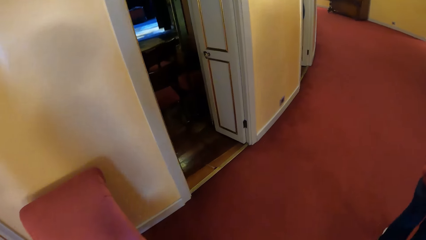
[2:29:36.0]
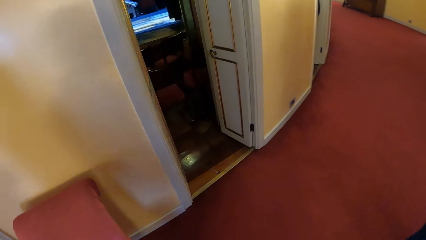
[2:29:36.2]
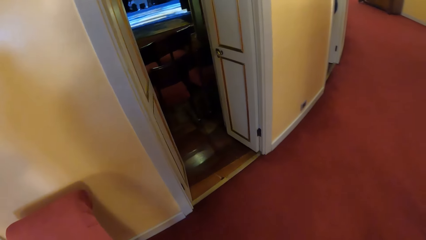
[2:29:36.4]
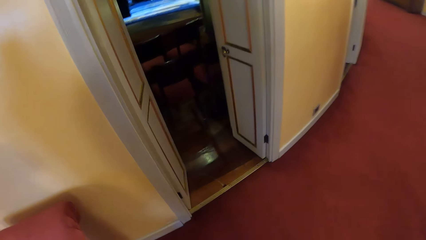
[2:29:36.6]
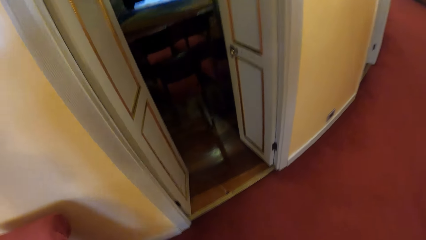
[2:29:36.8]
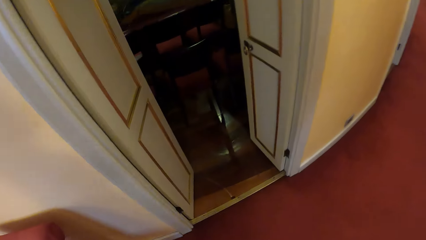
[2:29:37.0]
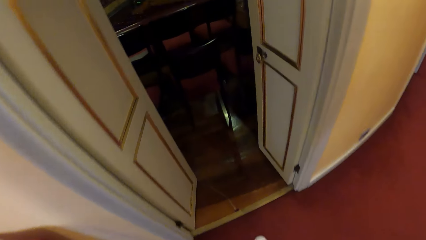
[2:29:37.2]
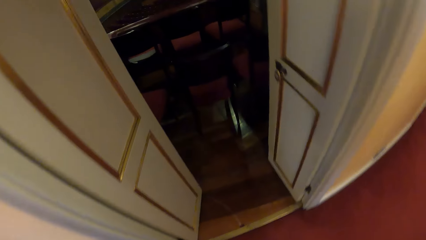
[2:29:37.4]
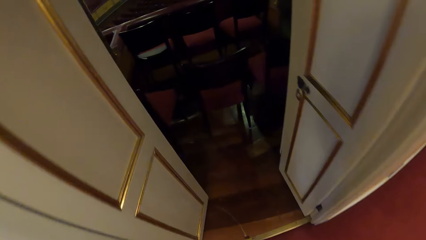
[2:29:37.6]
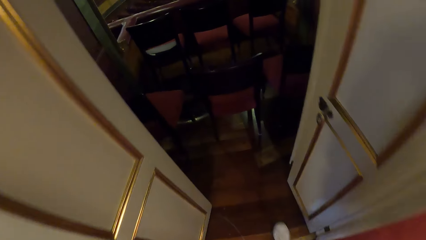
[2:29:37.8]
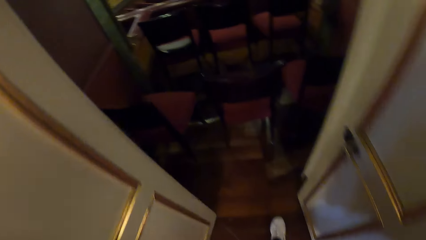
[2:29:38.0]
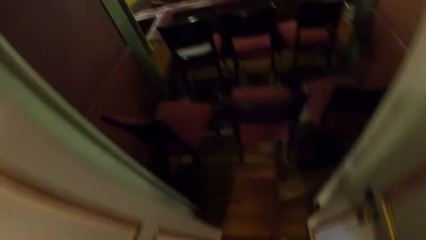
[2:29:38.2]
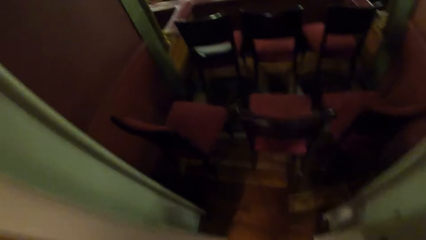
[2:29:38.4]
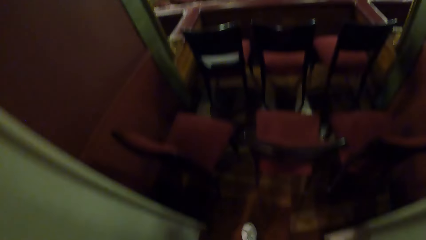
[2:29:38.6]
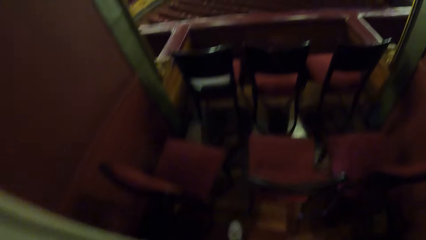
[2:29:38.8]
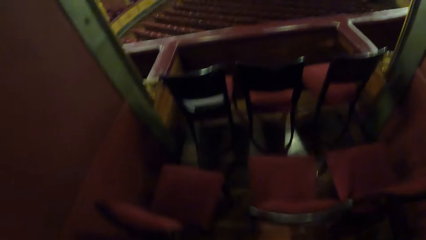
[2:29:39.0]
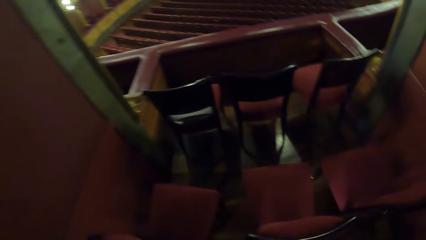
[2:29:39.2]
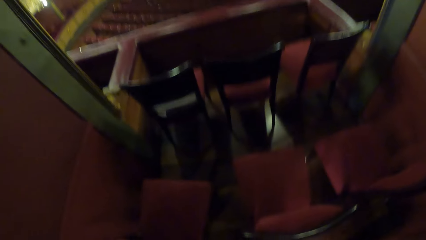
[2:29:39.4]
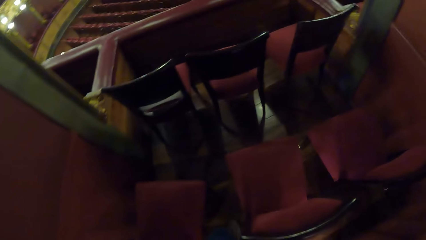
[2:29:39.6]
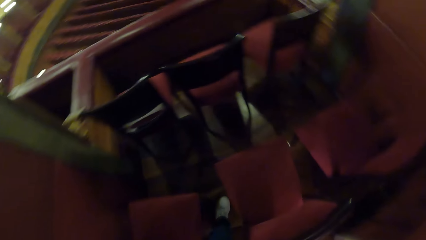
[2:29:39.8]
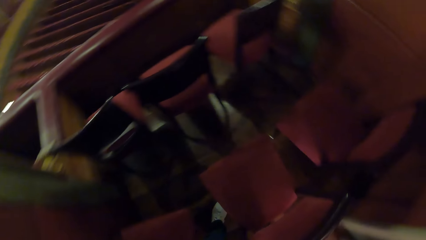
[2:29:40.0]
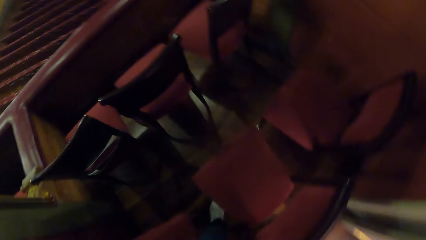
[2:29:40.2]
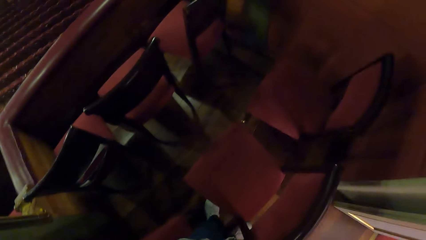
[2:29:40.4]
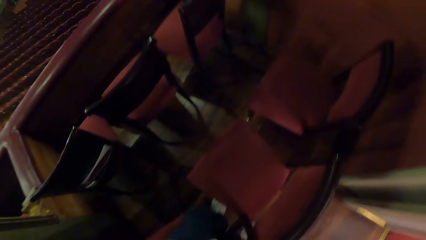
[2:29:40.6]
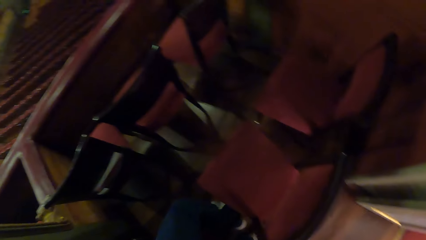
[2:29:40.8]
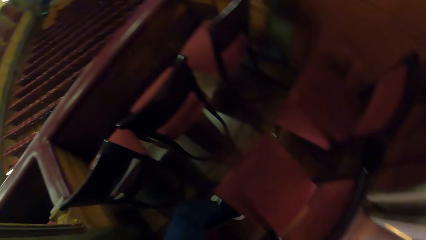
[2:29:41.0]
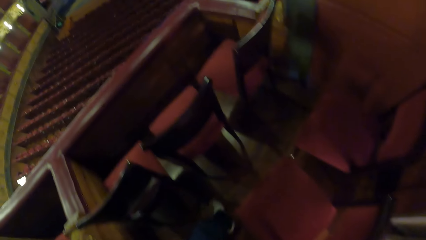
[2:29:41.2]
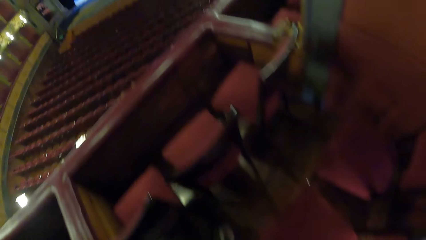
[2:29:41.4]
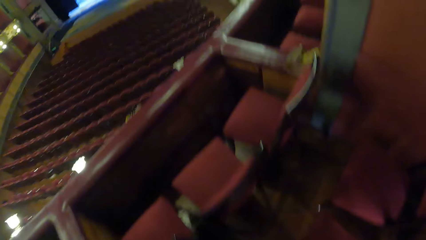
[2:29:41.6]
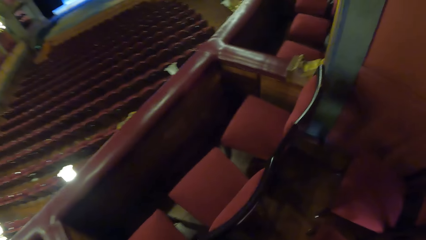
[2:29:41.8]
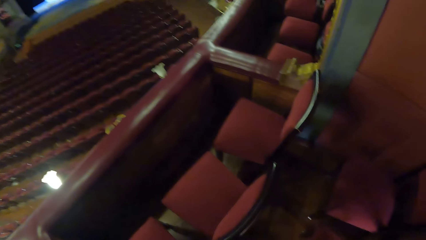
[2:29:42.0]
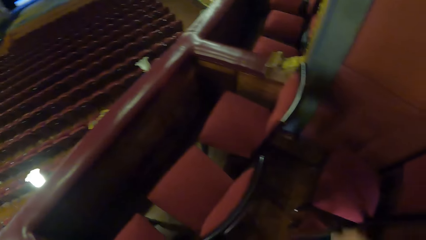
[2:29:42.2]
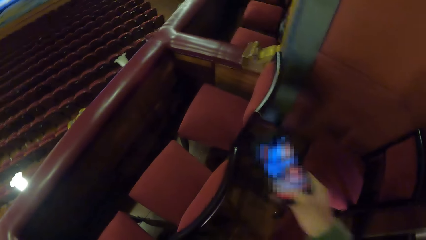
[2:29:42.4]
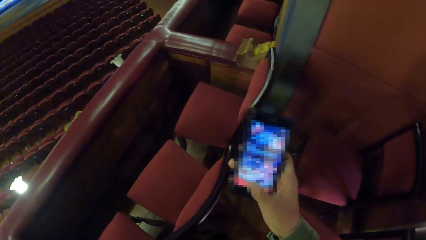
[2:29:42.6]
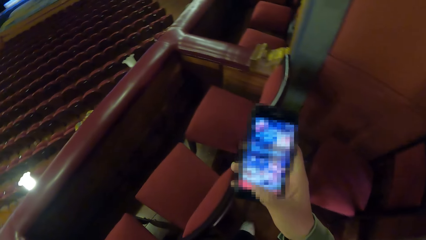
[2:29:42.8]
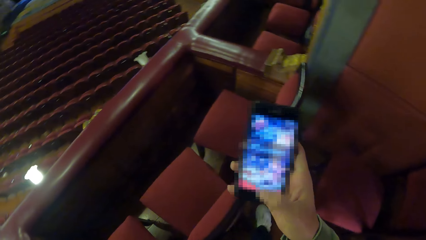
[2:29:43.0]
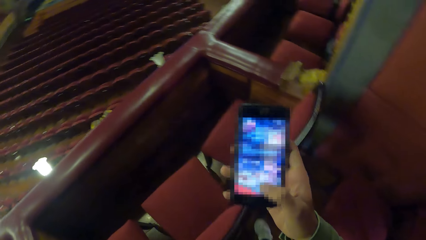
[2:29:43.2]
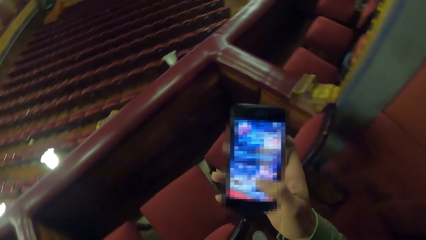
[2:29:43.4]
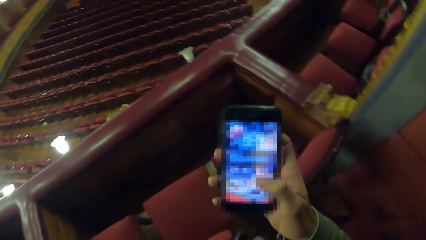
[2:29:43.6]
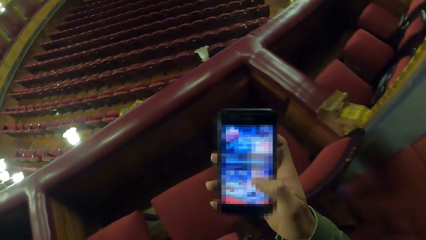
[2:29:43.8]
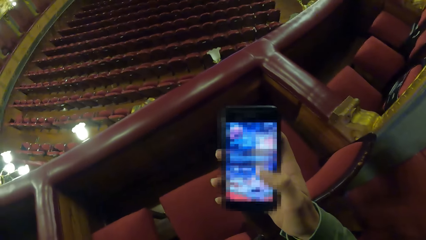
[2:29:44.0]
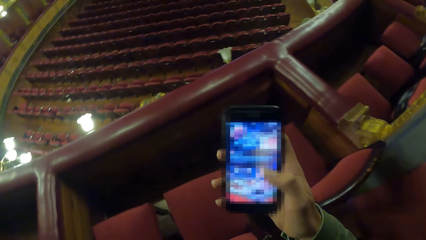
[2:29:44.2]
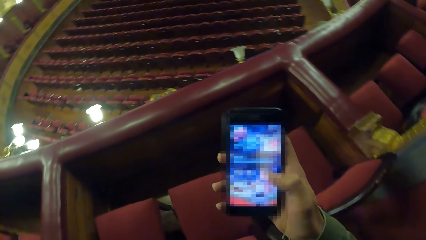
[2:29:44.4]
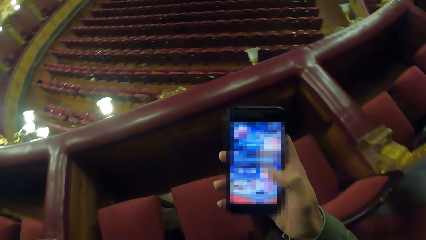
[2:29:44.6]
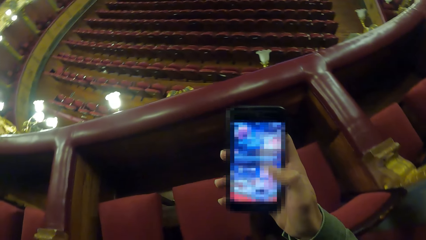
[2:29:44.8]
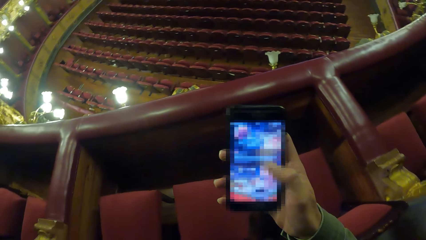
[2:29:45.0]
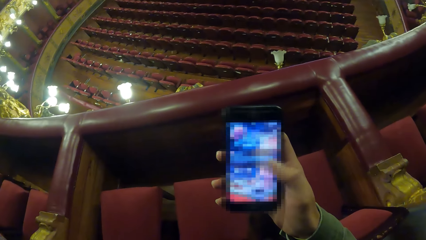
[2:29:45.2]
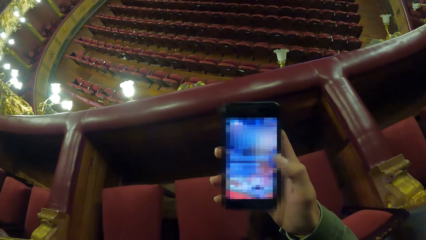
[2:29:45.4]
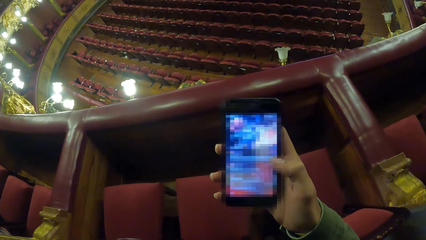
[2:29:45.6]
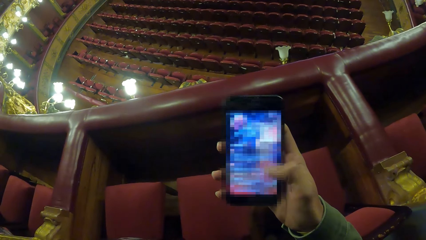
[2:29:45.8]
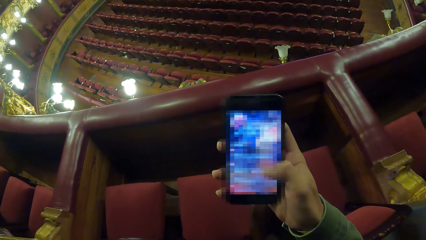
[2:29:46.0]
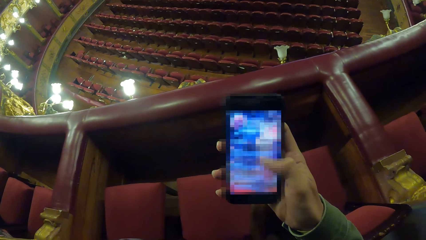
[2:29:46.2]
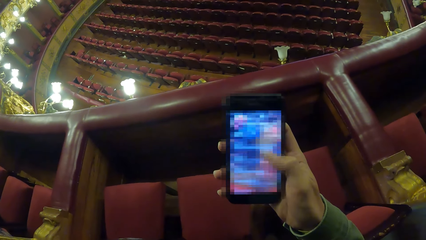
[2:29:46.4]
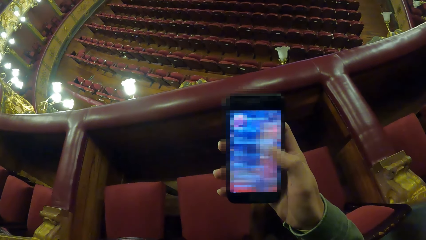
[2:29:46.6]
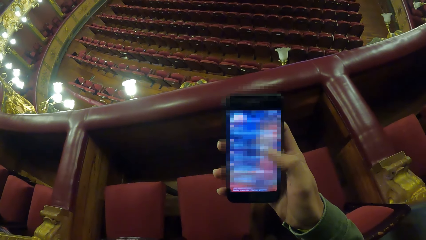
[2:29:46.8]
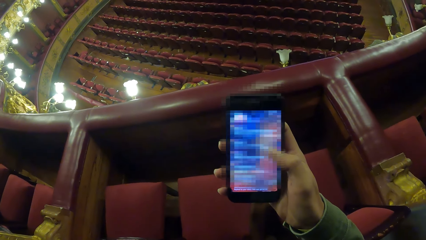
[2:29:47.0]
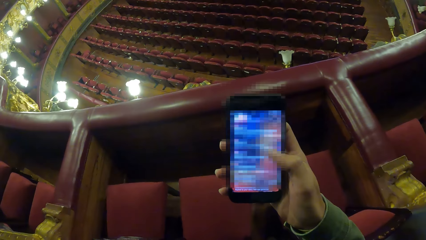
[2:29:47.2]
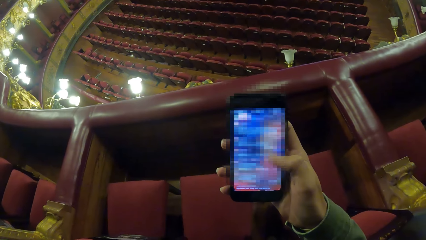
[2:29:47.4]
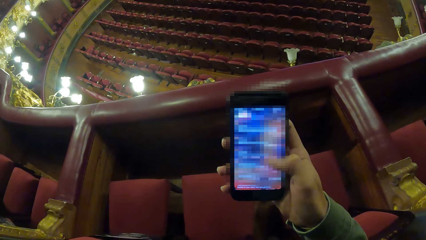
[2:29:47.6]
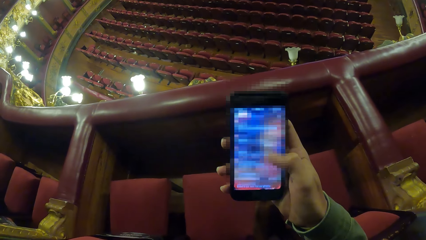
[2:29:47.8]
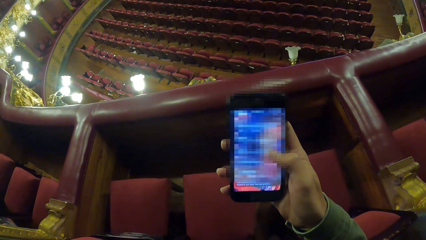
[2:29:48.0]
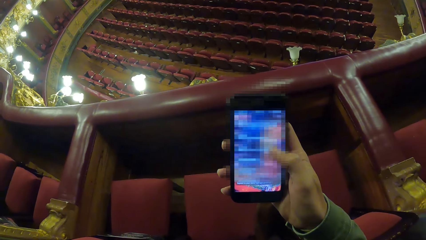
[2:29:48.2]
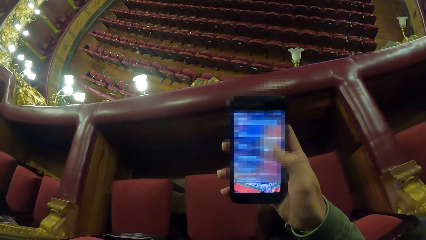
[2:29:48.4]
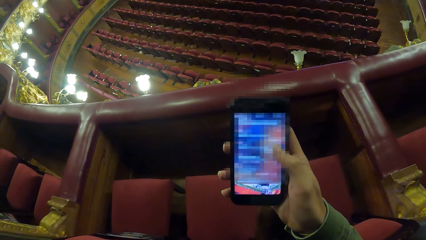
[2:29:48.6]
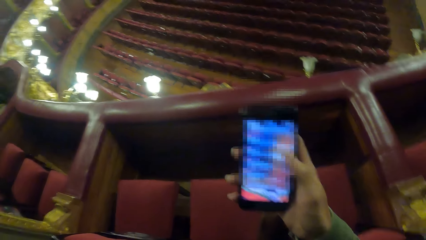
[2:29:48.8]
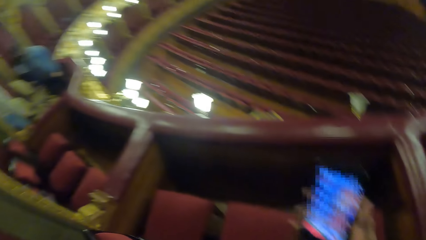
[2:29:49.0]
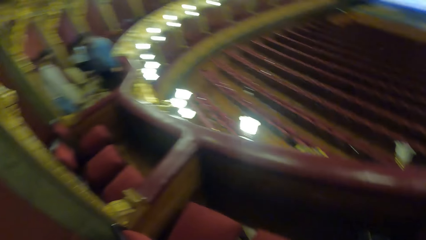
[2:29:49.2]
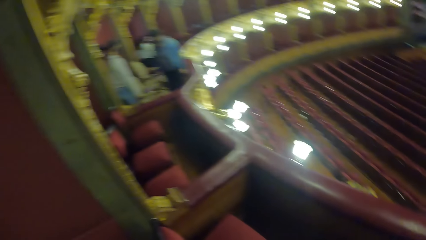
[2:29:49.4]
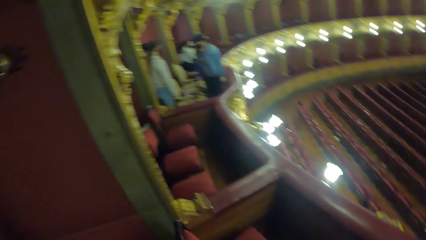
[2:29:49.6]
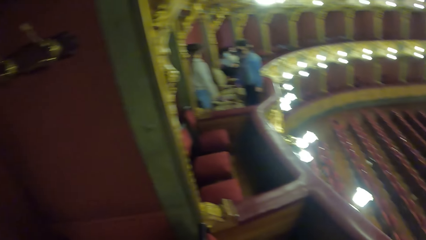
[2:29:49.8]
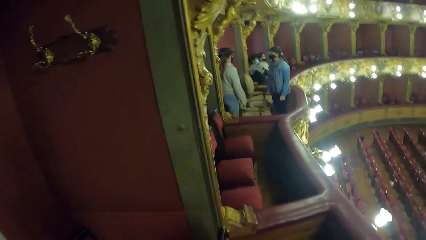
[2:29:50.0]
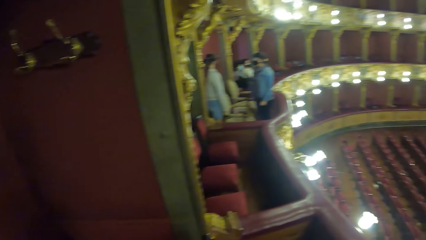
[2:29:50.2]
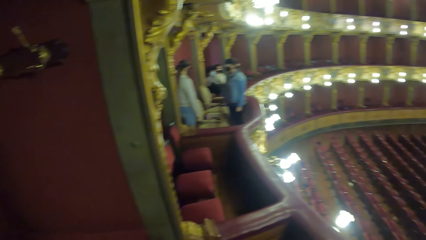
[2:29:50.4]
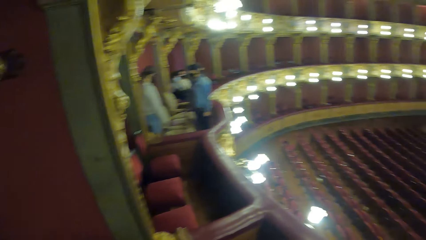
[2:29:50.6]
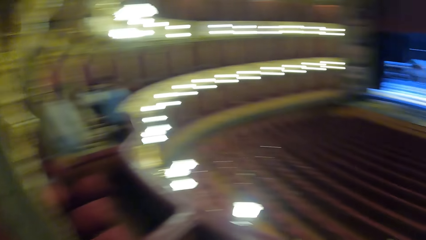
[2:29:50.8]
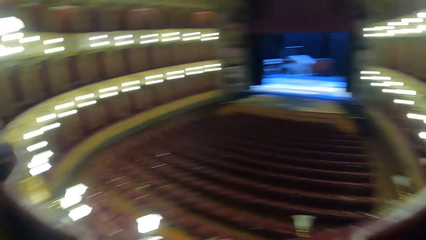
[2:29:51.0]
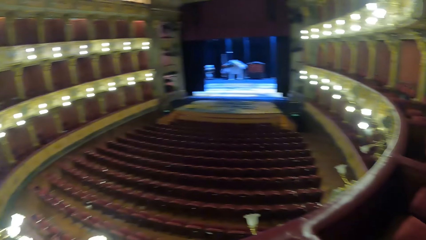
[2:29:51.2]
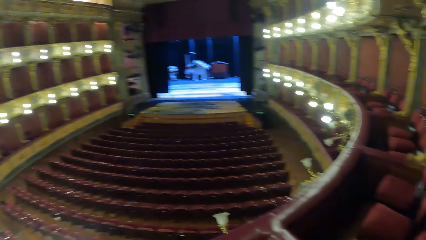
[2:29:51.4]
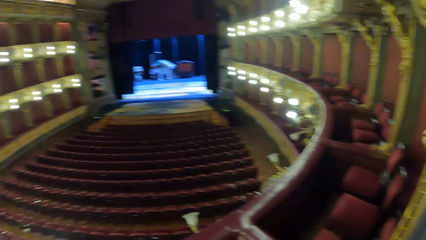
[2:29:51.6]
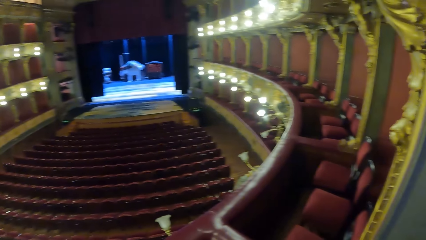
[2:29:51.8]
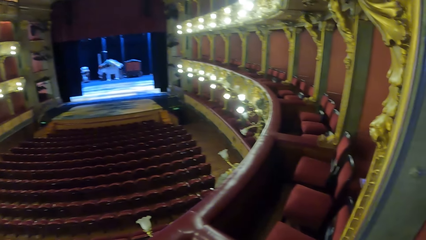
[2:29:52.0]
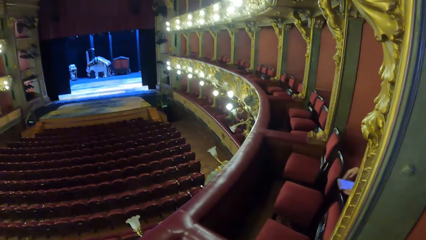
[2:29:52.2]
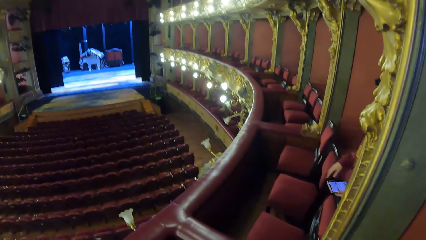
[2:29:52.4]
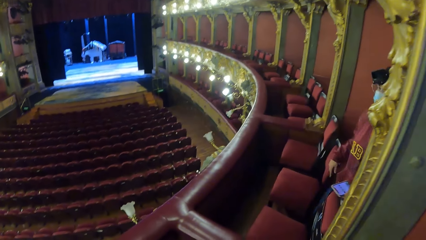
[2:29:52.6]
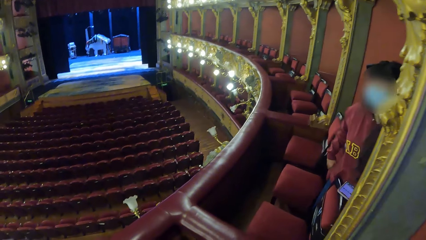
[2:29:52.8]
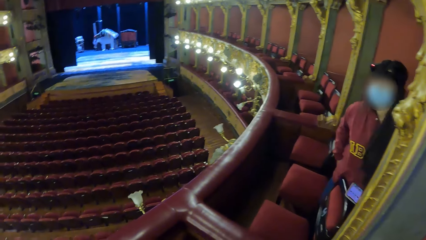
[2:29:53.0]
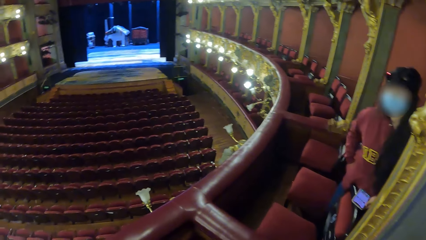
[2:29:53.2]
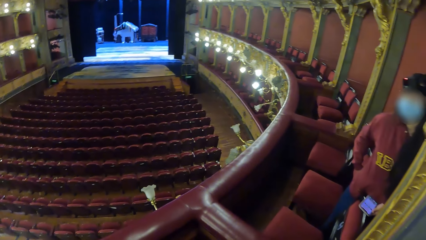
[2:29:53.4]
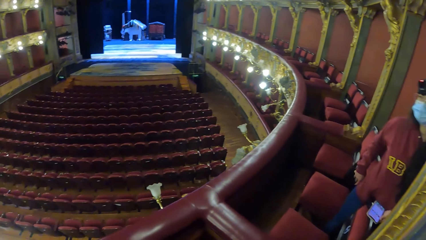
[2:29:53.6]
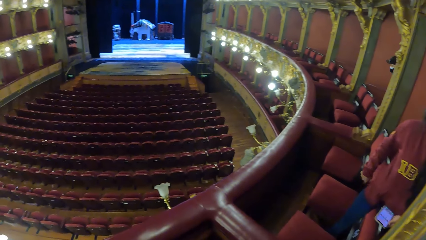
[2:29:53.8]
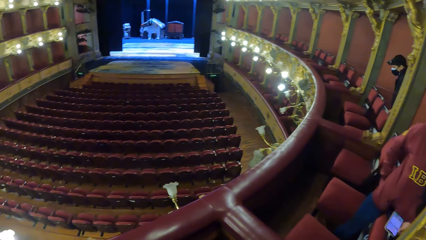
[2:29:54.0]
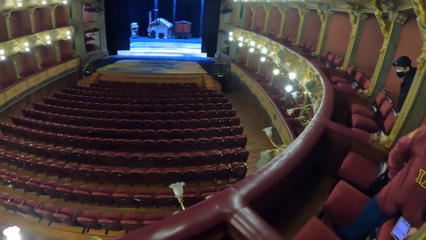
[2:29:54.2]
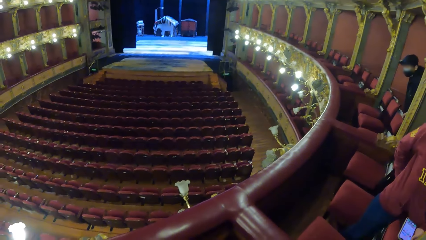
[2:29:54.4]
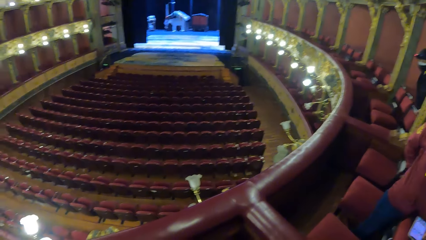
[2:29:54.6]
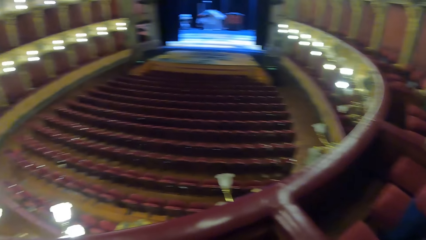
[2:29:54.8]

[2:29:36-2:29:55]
The camera wearer walks through a door and enters the theatre. He operates a phone in his right hand. He looks around the theatre. The woman places her right hand on a chair.
